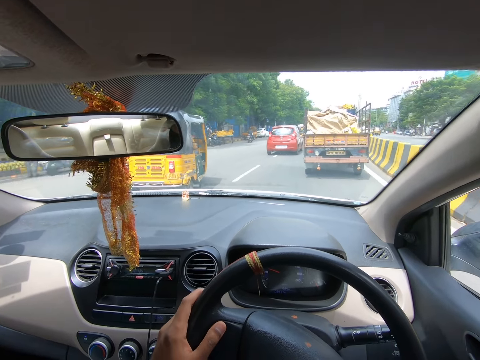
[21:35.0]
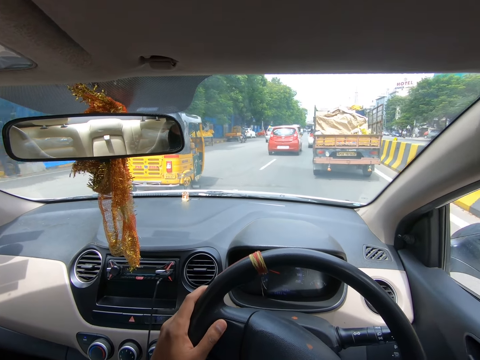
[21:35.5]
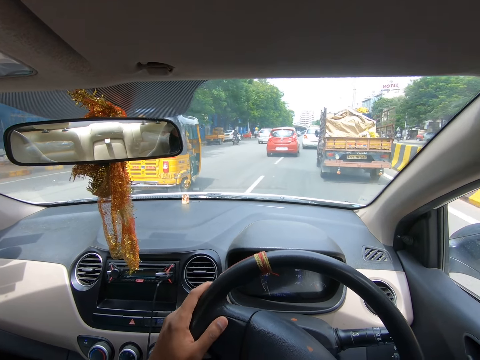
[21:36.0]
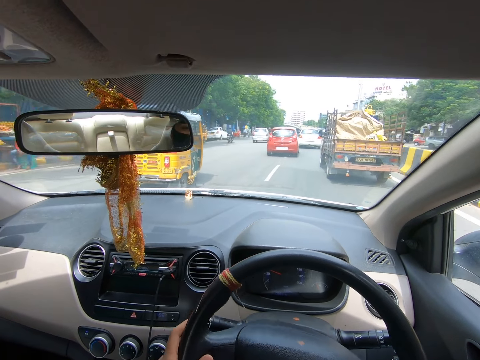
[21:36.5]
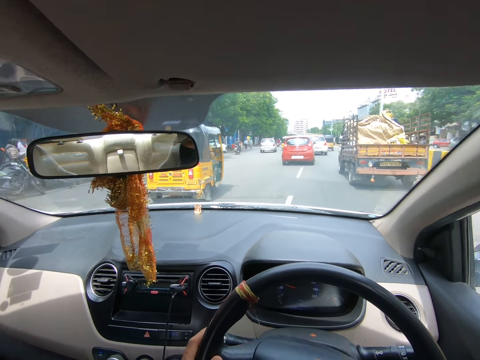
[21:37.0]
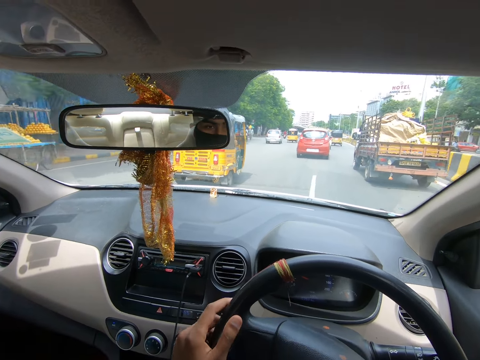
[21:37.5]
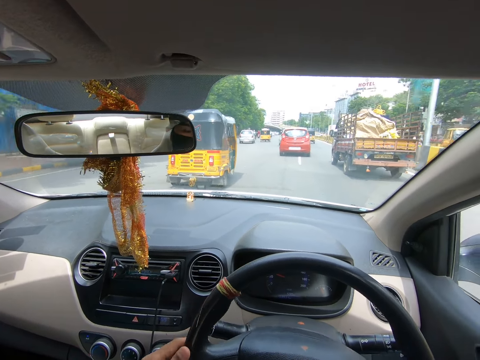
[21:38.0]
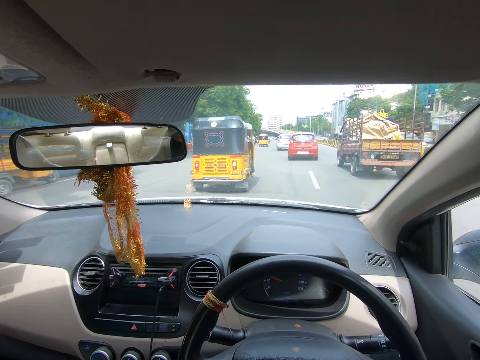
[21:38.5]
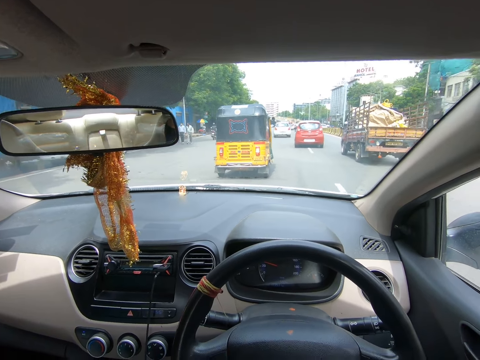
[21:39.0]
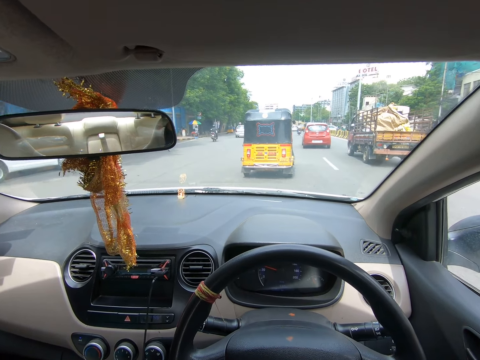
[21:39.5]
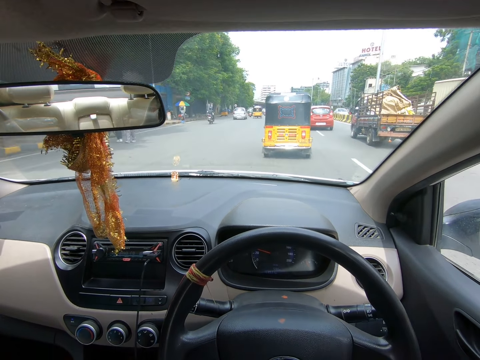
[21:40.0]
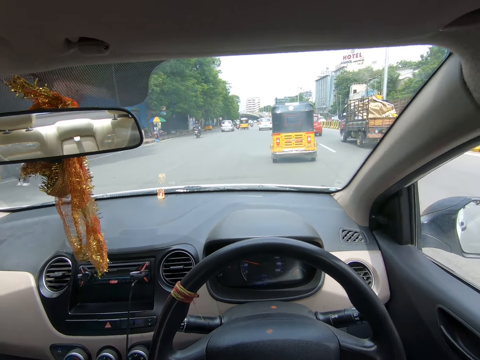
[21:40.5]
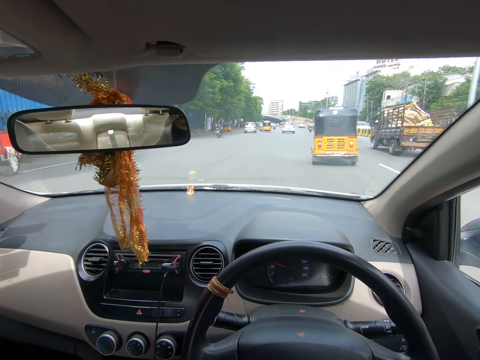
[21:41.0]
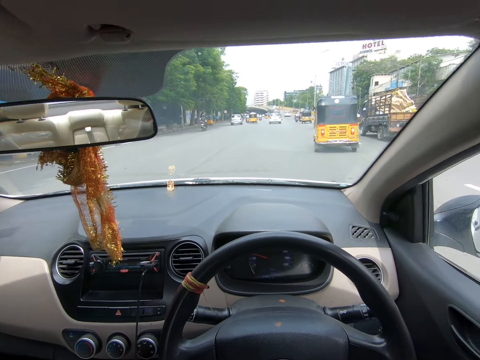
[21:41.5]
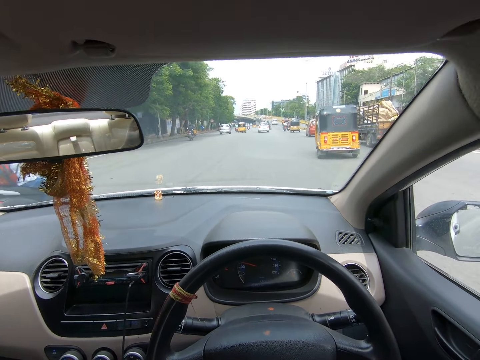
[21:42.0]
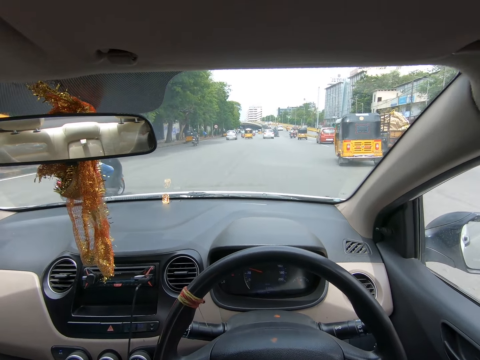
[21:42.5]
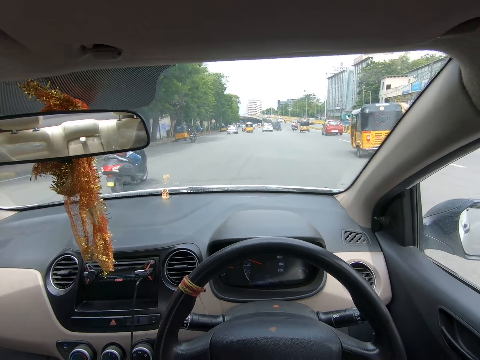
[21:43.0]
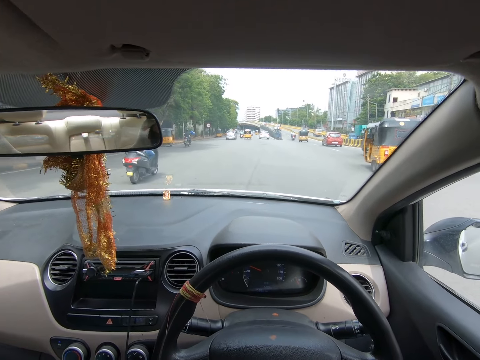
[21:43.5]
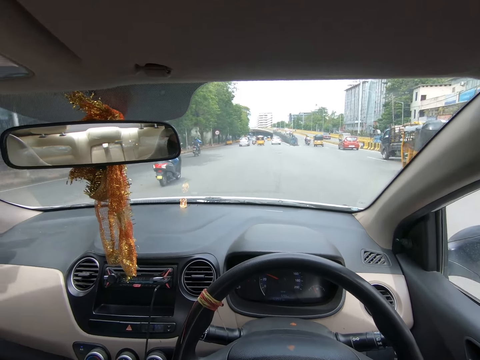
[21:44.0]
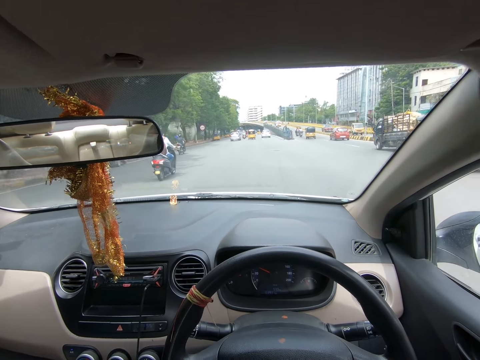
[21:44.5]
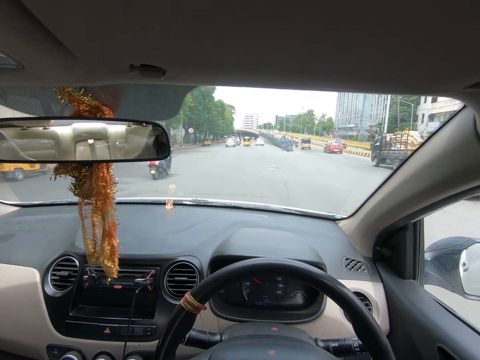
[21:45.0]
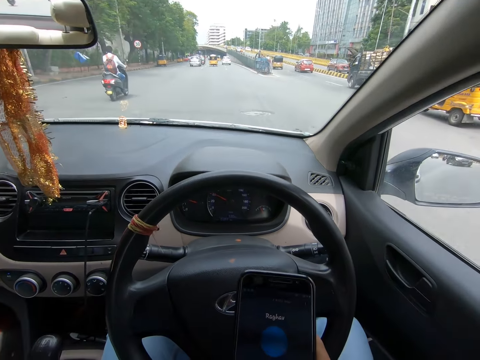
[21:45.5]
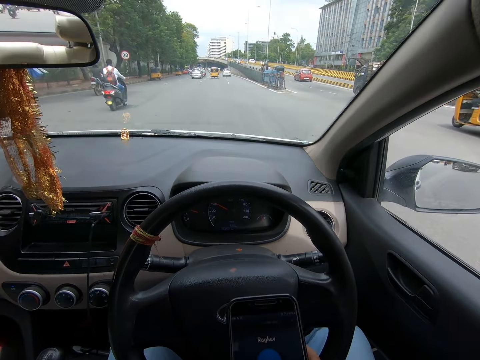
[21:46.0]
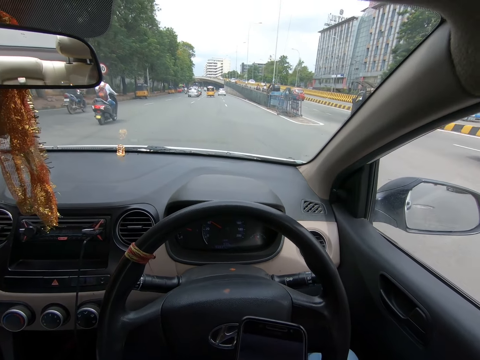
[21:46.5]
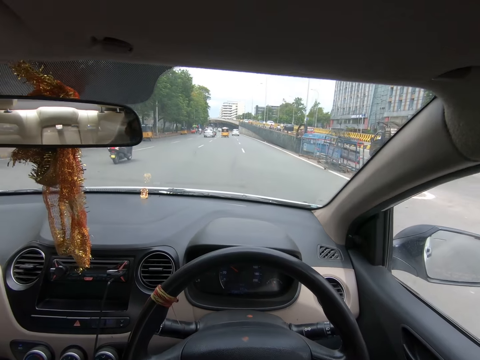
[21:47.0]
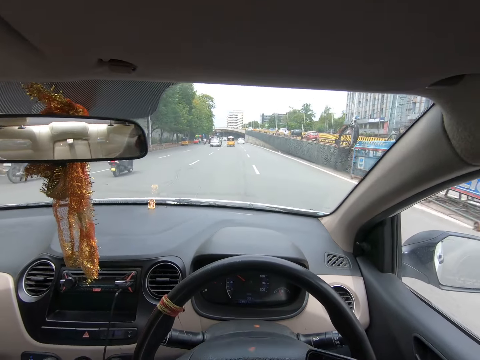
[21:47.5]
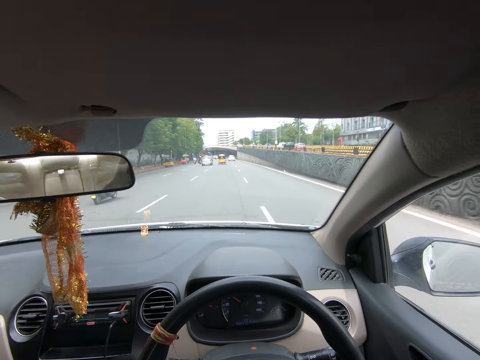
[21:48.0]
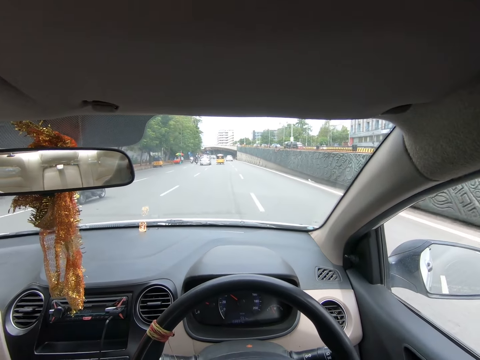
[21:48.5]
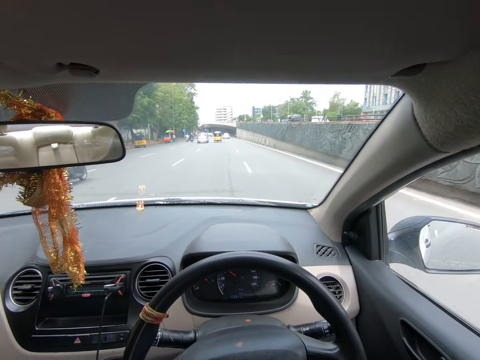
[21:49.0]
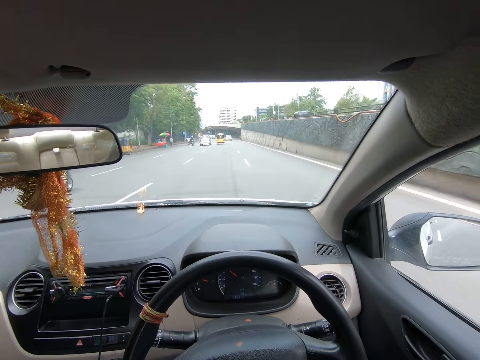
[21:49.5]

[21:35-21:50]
The camera wearer converses on the phone. They drive the car on the road. They stop the call.

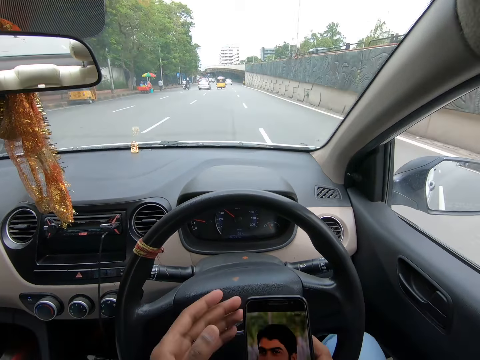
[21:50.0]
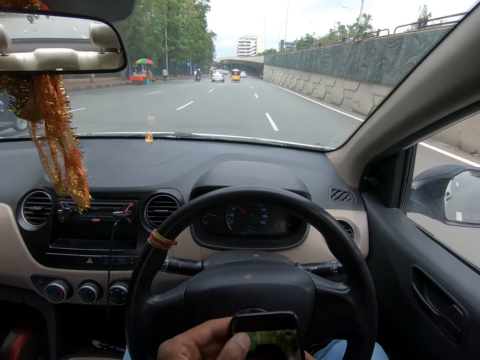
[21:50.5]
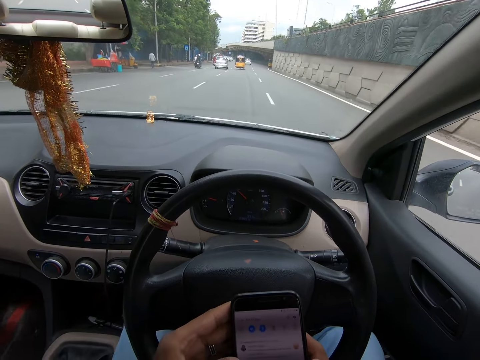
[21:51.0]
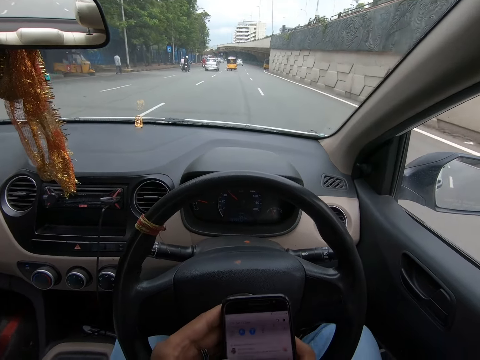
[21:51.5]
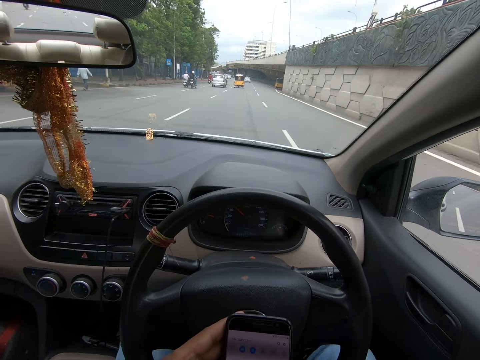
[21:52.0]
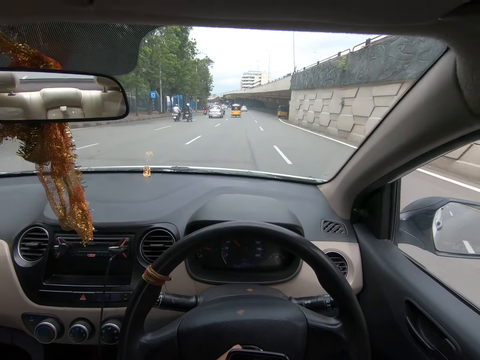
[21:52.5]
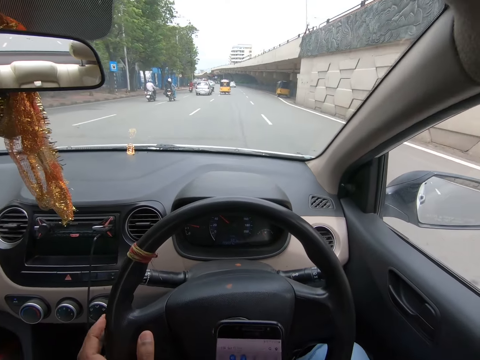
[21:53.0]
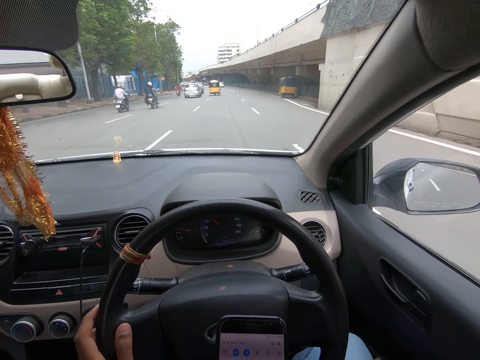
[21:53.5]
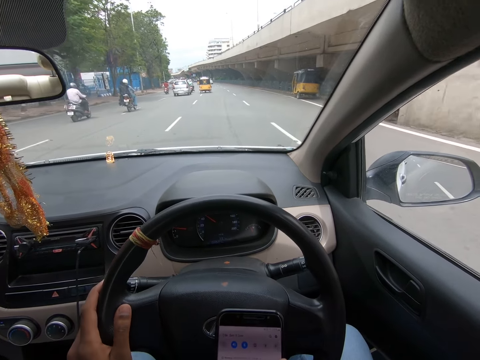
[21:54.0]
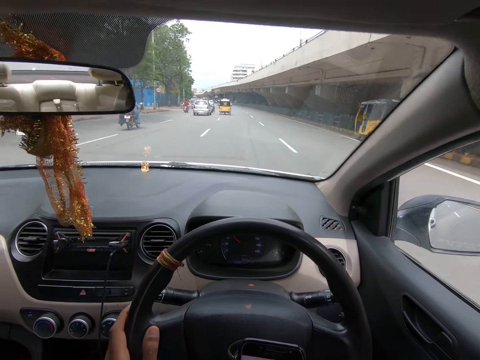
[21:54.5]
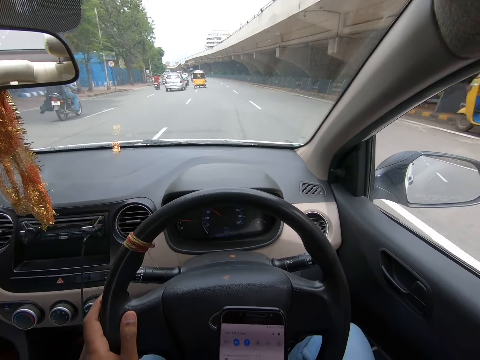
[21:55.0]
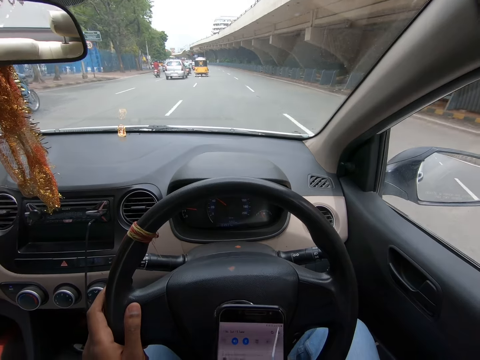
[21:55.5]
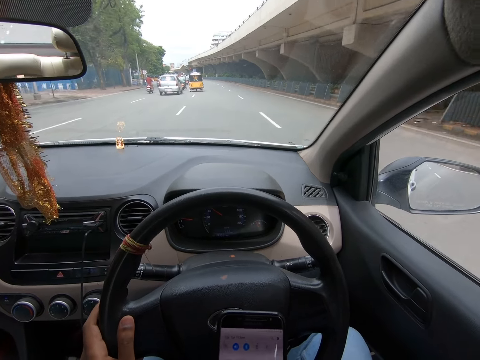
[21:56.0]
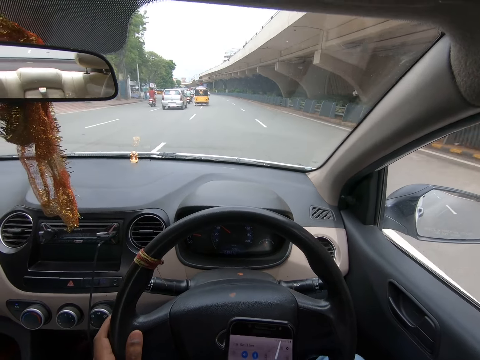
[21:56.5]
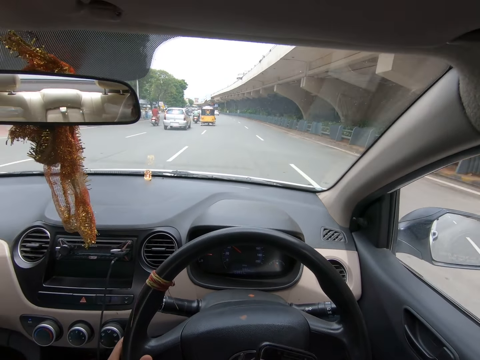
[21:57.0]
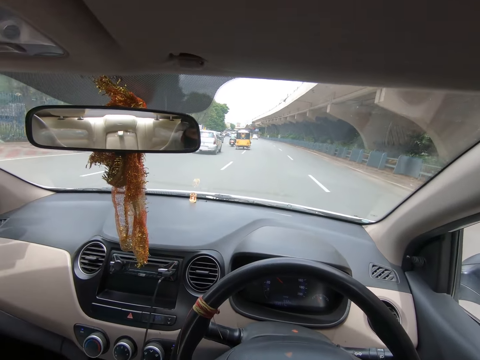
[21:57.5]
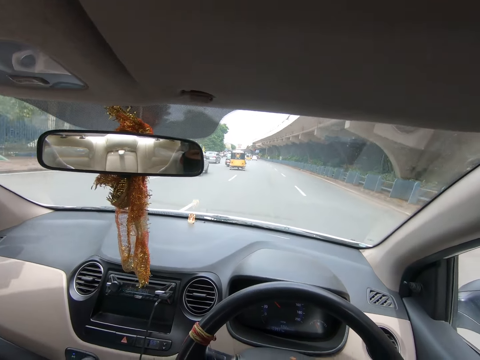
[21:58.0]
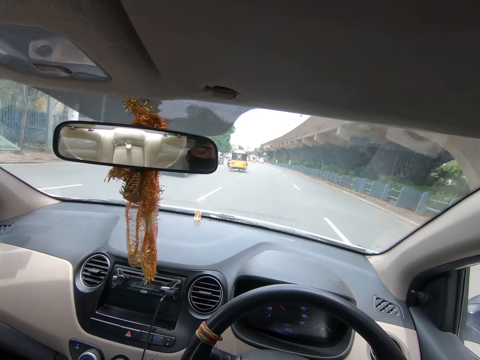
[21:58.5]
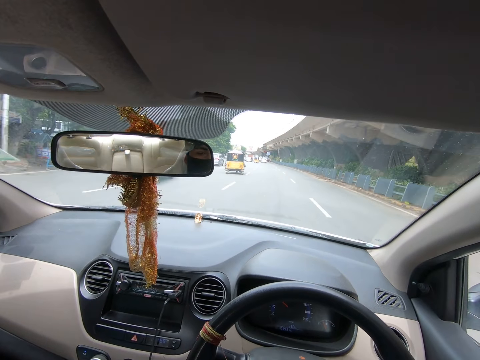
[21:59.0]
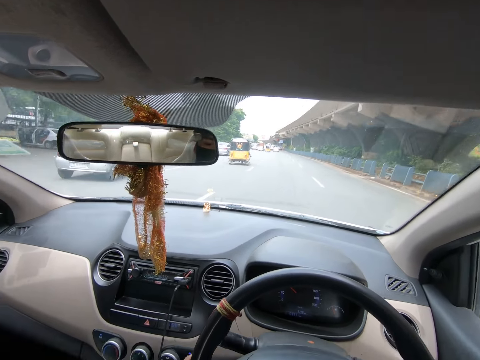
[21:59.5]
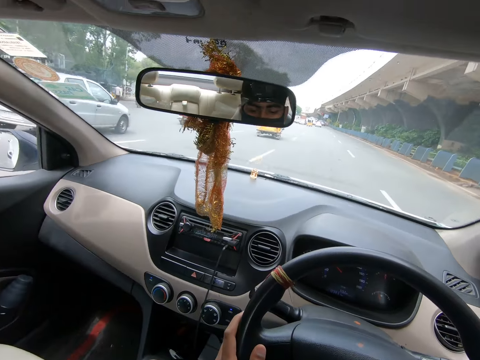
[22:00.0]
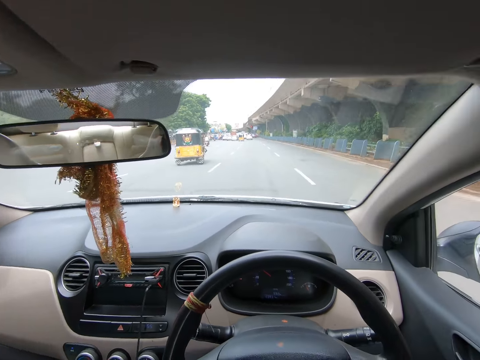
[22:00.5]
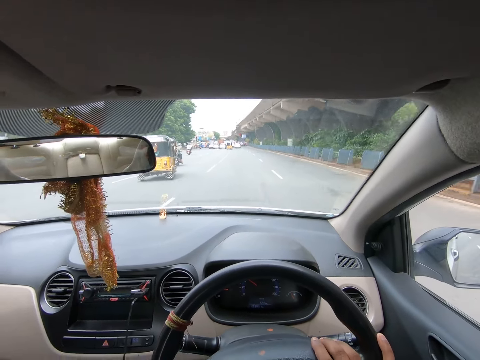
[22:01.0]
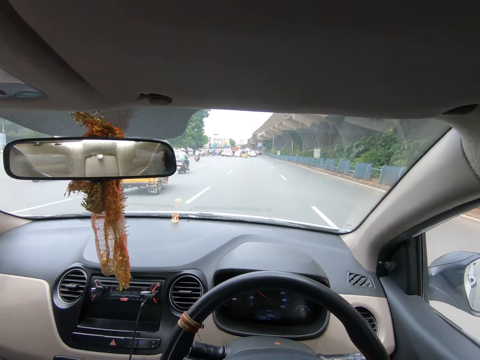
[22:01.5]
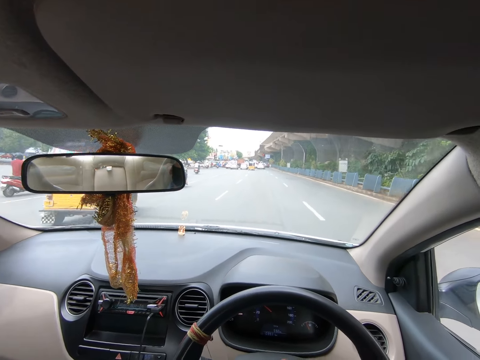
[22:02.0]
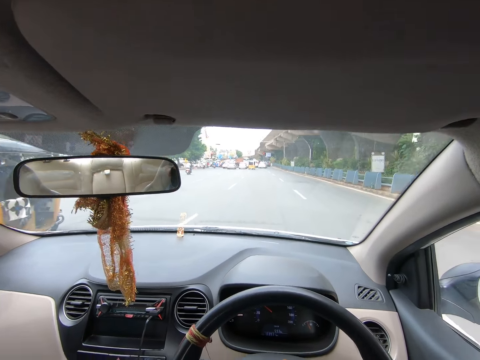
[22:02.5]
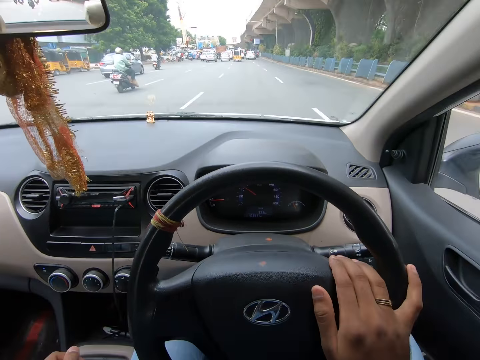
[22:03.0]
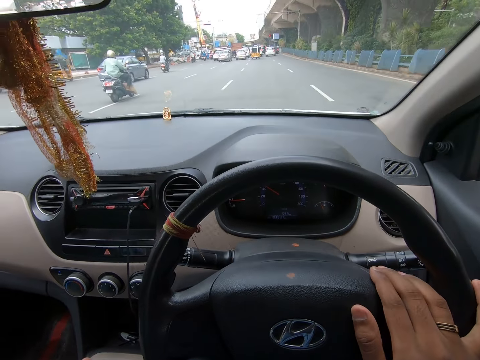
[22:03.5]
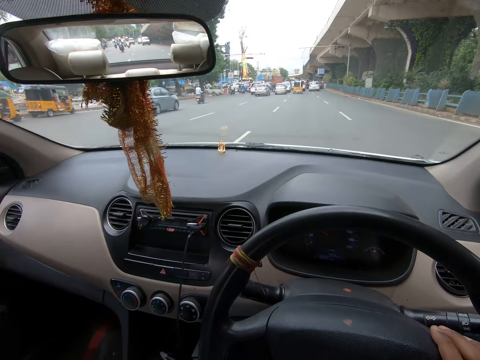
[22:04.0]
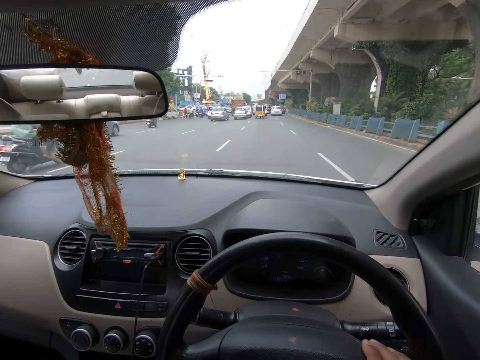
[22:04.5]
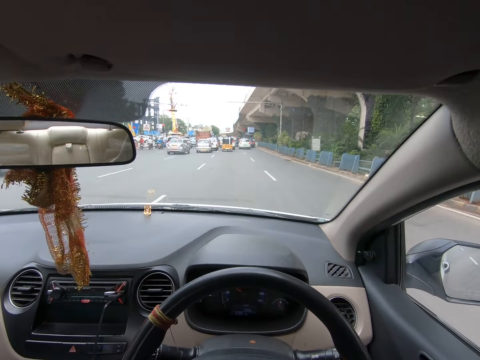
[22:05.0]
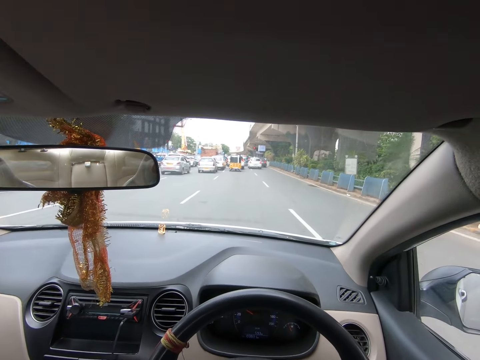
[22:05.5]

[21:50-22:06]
The camera wearer operates the phone. They drive the car on the road.
